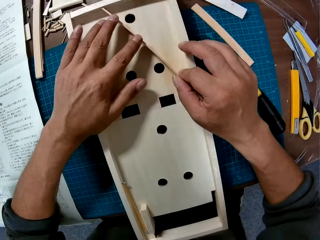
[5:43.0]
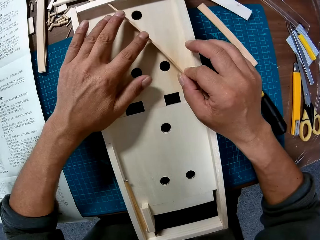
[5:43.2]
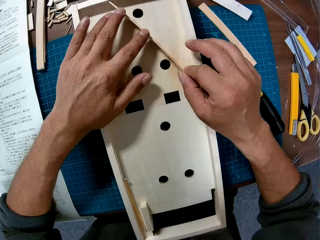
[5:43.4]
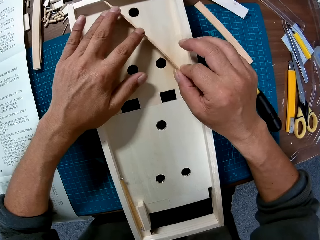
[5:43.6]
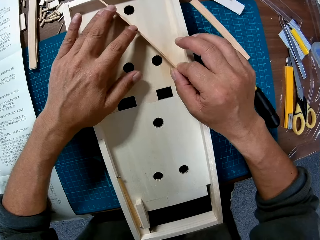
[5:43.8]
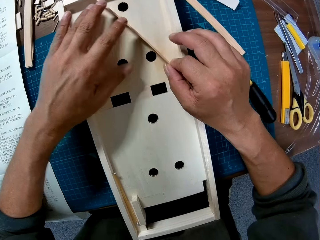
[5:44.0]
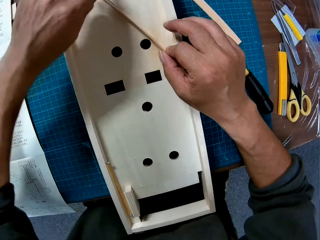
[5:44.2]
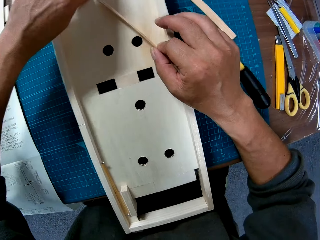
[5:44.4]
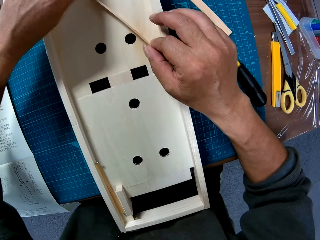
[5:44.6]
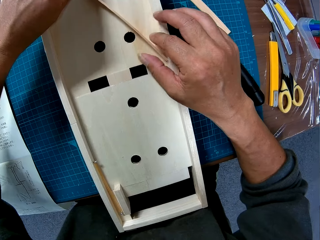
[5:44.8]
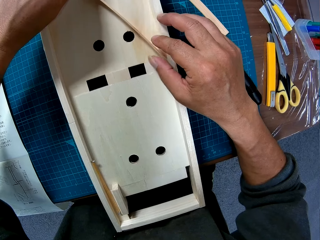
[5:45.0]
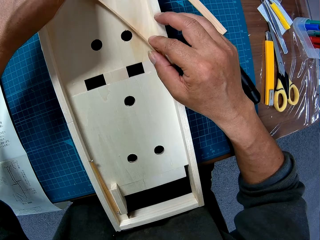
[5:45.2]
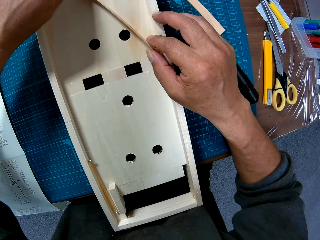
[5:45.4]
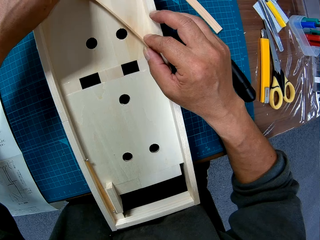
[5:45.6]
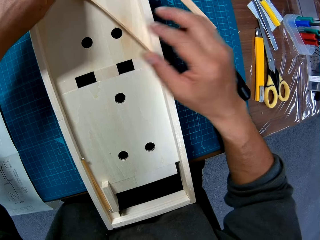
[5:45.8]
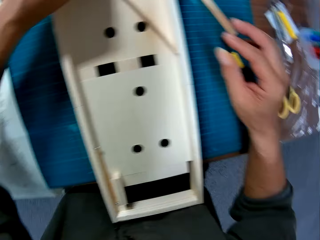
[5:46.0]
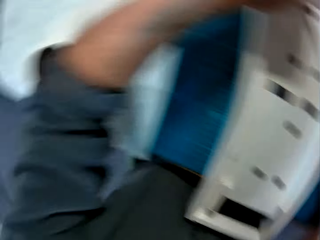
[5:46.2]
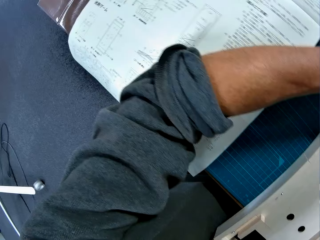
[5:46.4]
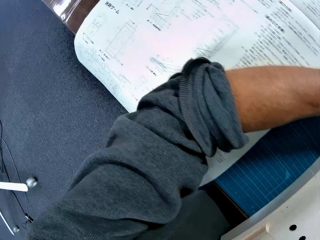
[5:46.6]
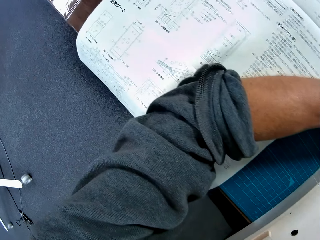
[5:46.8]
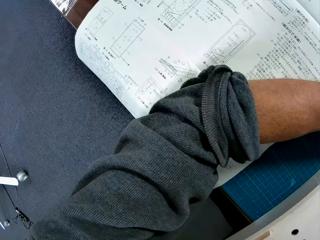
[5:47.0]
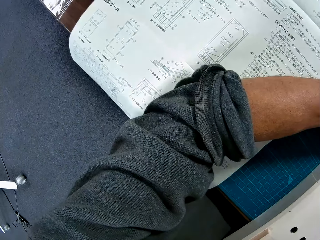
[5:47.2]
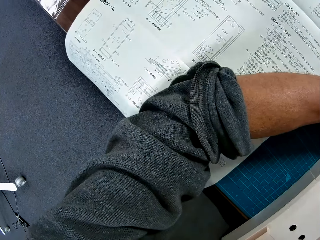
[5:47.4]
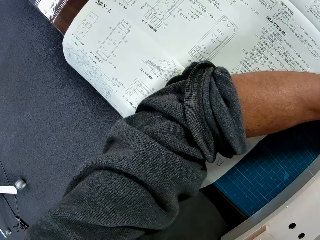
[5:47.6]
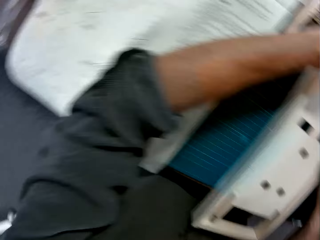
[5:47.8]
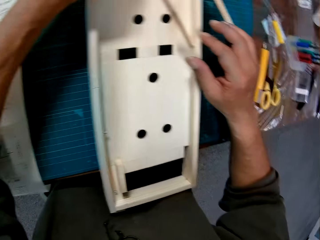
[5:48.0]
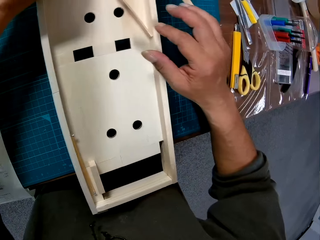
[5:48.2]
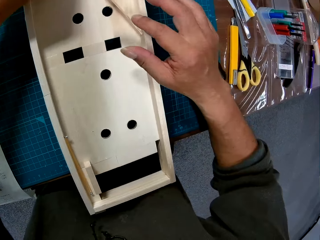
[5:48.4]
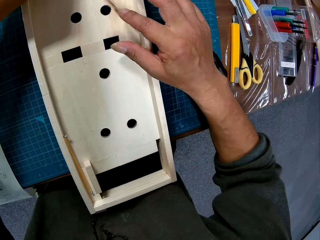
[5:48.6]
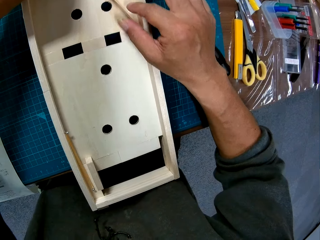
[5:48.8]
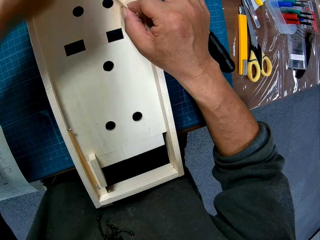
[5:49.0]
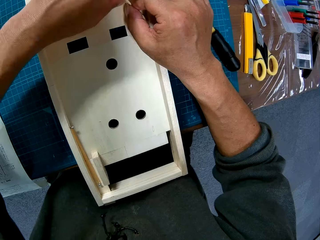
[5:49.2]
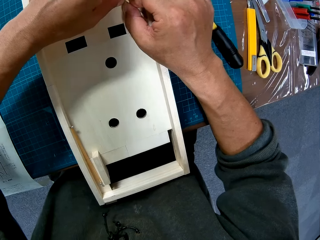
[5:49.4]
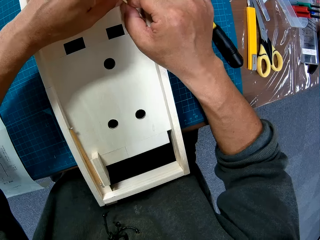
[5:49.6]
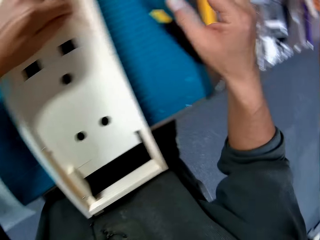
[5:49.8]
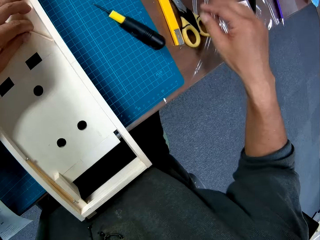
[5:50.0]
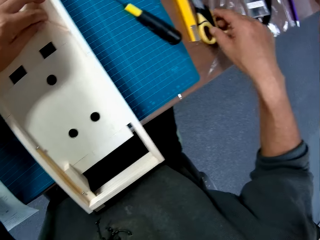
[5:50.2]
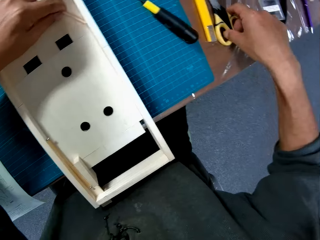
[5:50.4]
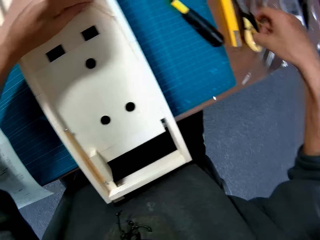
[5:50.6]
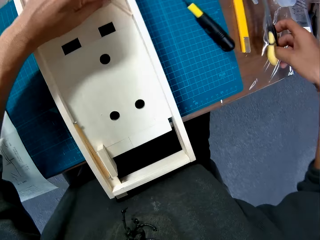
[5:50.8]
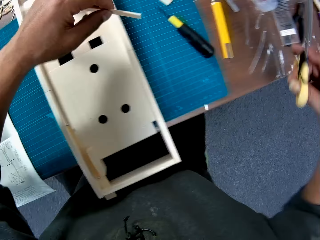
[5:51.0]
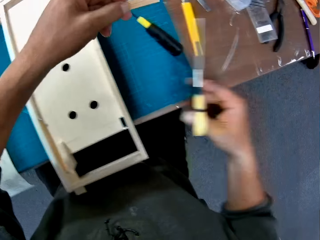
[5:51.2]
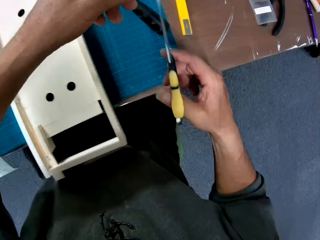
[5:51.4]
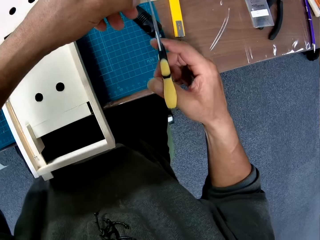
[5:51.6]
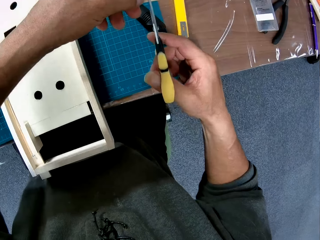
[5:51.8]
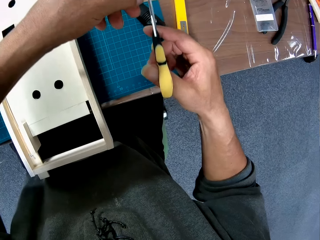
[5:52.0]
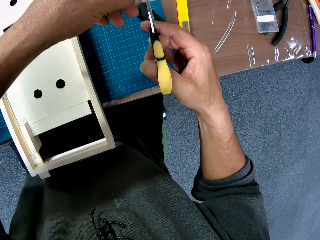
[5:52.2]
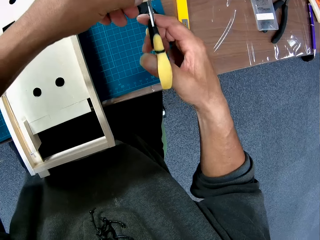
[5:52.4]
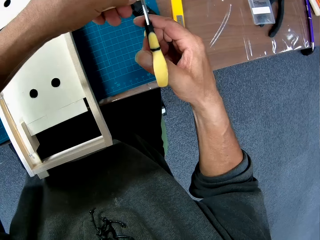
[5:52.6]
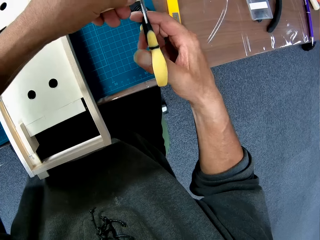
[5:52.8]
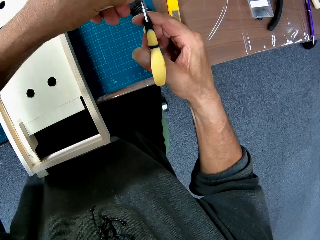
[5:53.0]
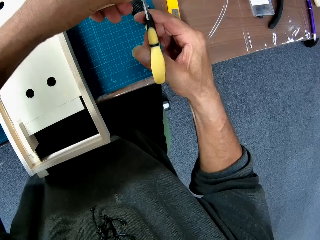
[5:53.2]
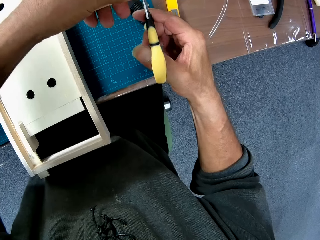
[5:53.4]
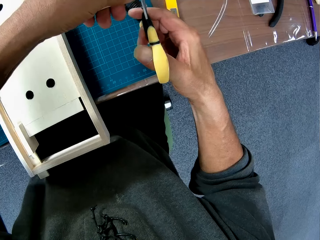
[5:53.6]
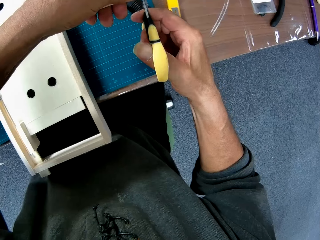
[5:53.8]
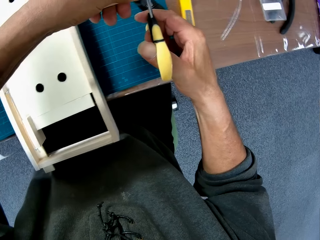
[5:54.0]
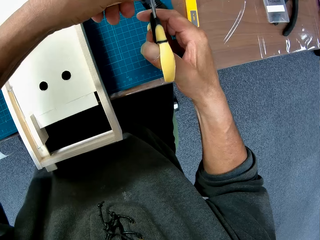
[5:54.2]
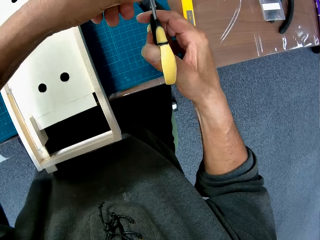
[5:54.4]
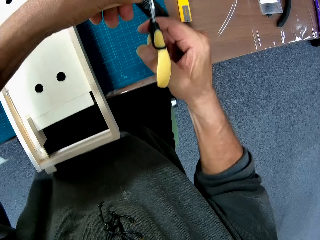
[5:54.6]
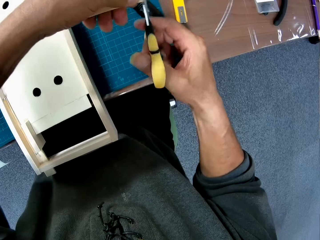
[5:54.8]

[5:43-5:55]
The camera wearer fits a piece of wood on a wood model. He picks up scissors with his right hand. He lifts the piece of wood off the wood model. He cuts the stick with the scissors in his right hand.

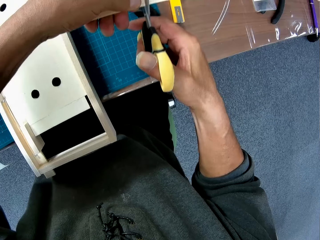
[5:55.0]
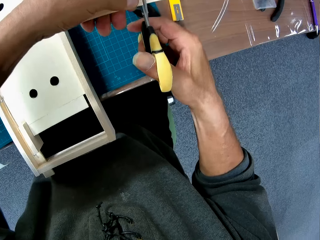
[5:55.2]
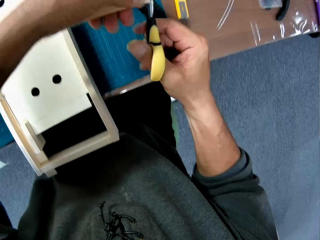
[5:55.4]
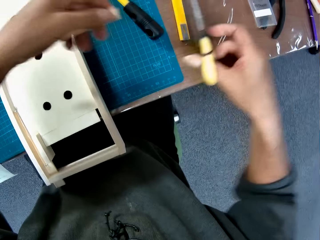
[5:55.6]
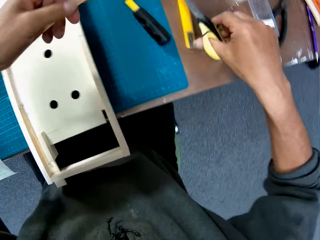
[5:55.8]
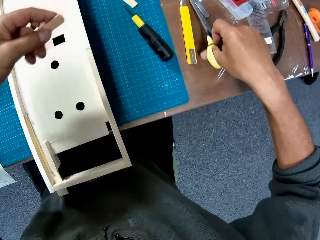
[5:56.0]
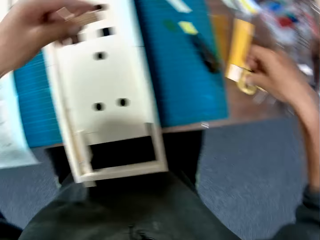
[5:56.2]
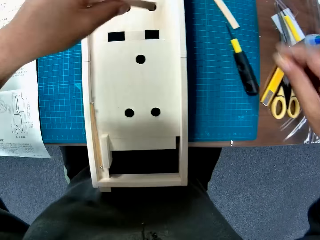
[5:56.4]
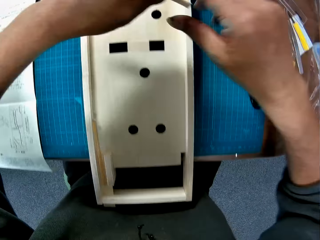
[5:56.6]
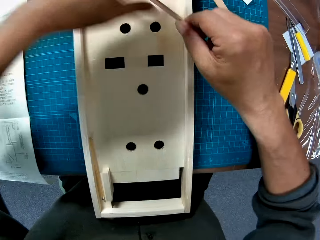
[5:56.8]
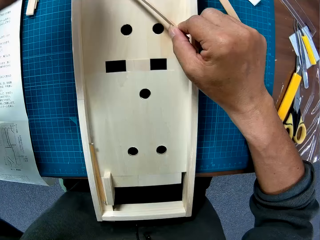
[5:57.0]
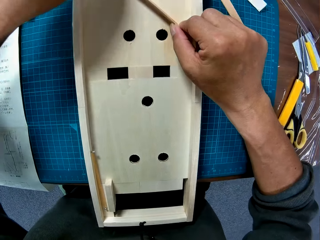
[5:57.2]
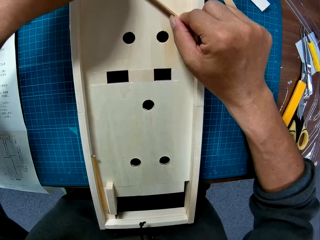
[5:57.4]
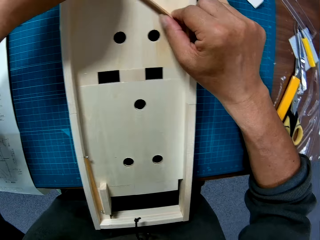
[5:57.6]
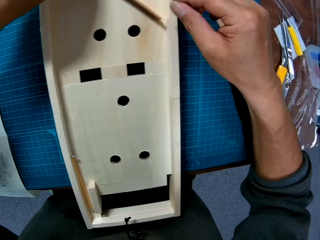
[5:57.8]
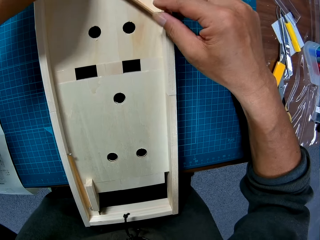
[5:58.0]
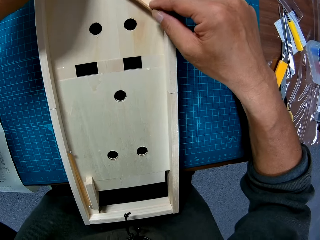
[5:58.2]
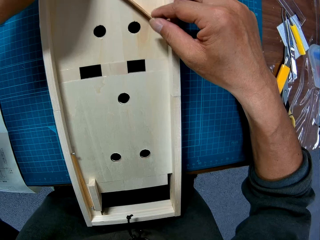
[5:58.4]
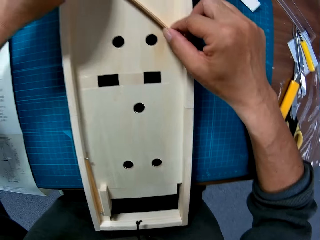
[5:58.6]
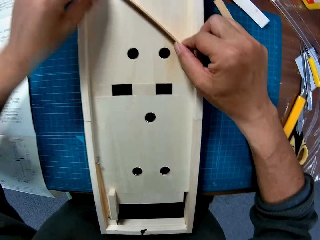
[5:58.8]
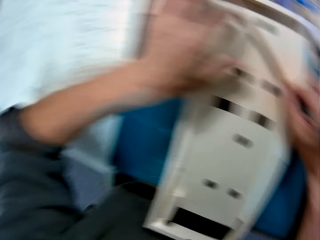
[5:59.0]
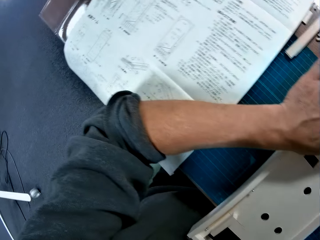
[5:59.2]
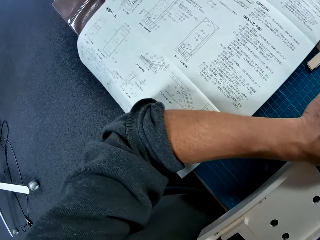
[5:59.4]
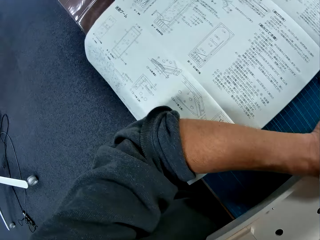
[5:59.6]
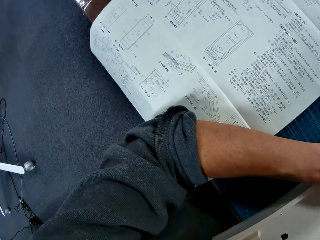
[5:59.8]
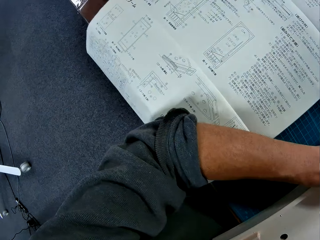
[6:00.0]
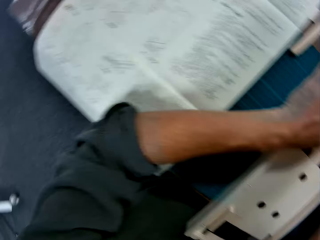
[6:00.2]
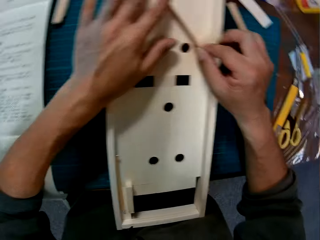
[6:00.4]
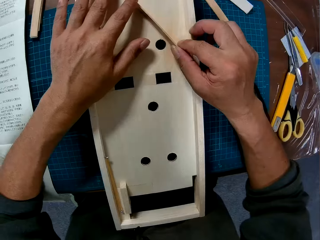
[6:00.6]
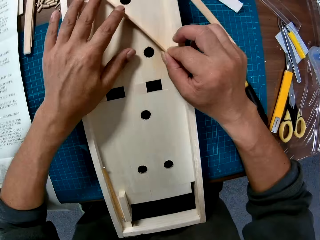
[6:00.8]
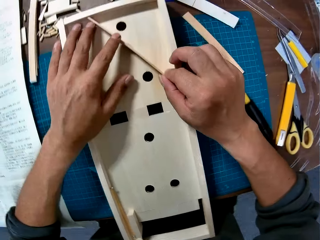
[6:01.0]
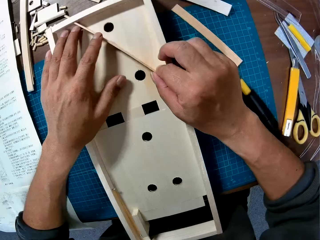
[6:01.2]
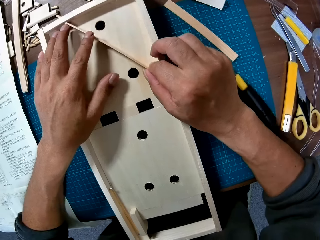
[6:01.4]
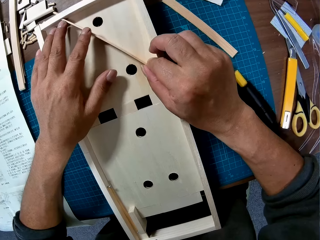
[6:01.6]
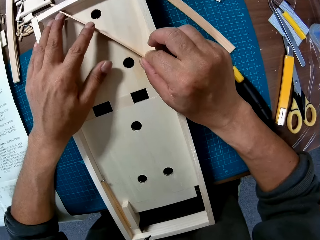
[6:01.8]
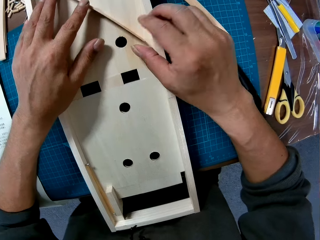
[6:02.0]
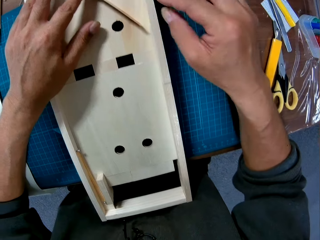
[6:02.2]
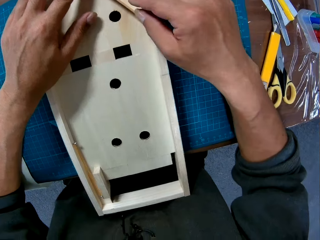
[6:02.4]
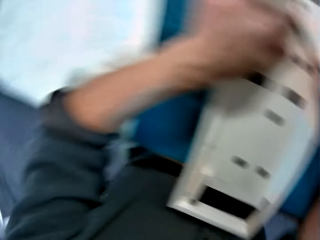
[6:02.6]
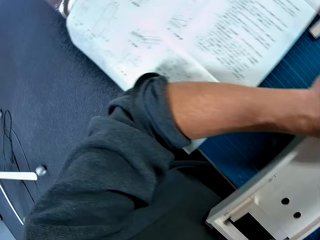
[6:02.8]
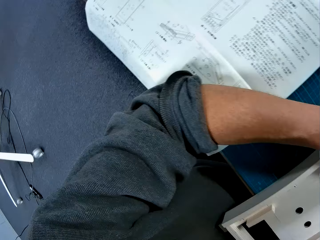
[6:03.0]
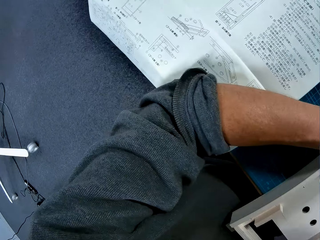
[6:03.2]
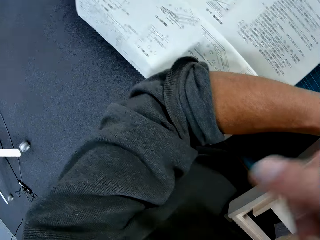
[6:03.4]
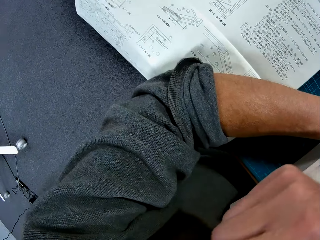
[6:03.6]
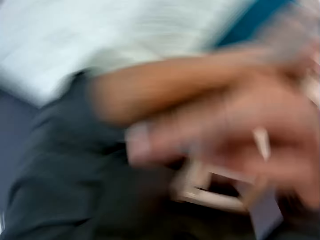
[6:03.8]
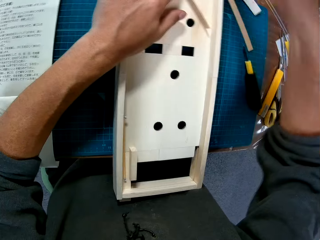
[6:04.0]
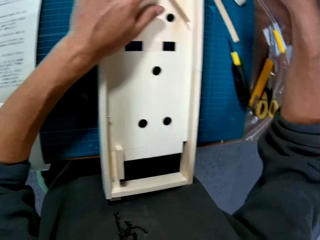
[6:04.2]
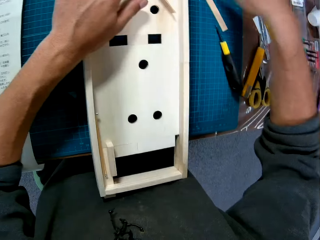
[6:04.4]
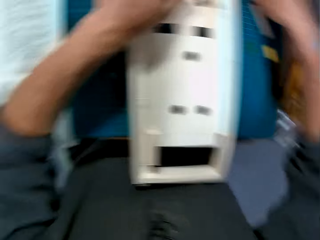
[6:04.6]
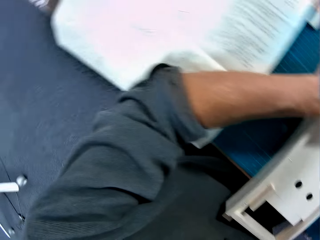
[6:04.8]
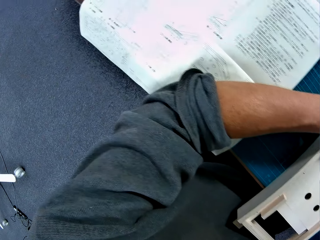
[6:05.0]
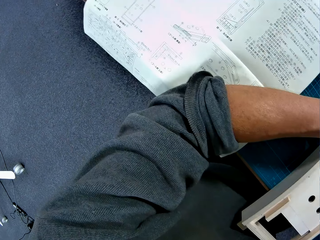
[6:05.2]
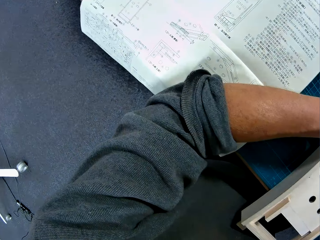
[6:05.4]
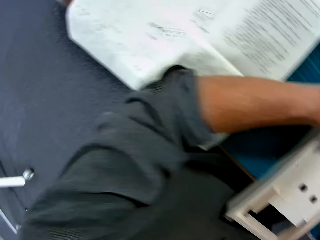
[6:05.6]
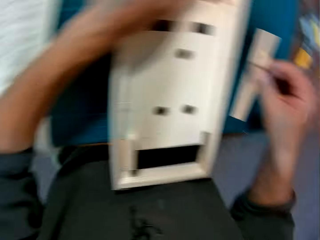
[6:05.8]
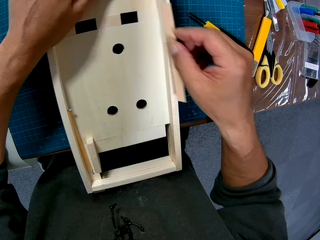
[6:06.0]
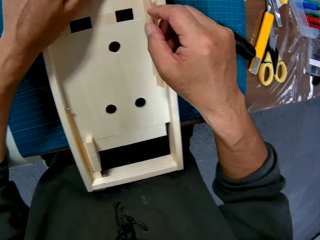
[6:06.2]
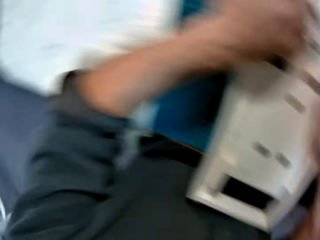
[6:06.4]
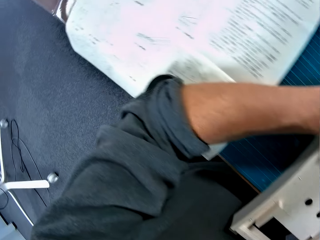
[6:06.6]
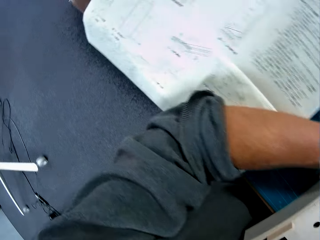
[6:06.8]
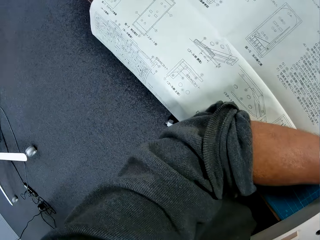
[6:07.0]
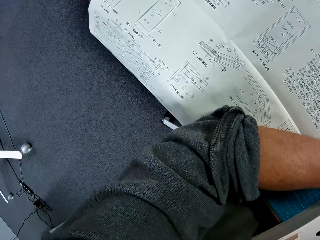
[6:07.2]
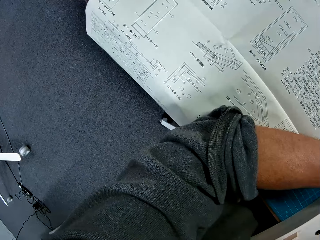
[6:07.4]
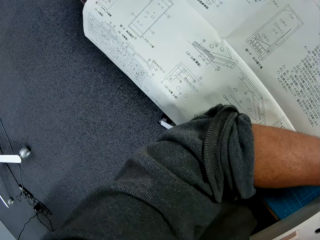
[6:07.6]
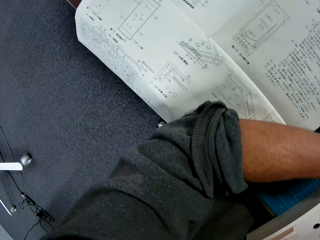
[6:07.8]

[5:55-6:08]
The camera wearer drops the scissors on the table. He places the stick on the wooden component with both hands. He touches his face with his right hand. He picks up a stick from the table with his right hand. He places the stick on the wooden component with his right hand.
